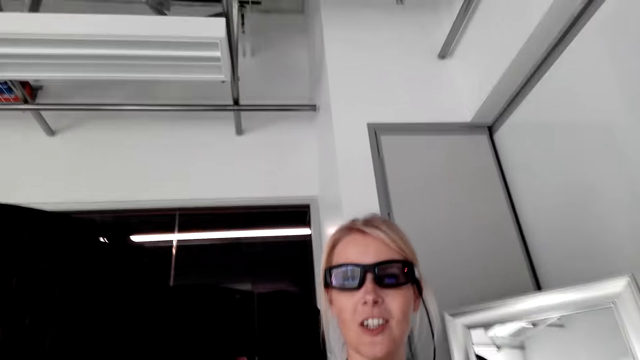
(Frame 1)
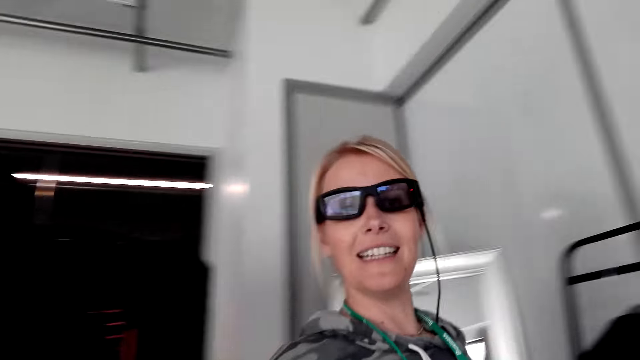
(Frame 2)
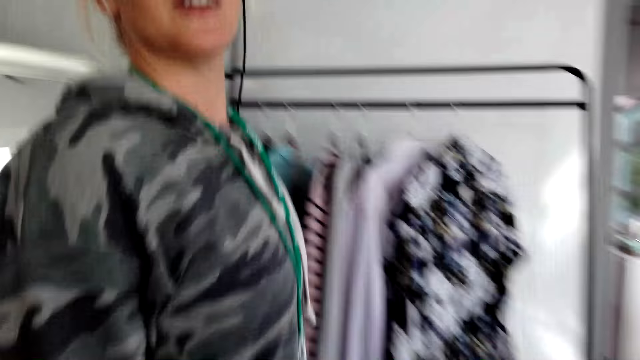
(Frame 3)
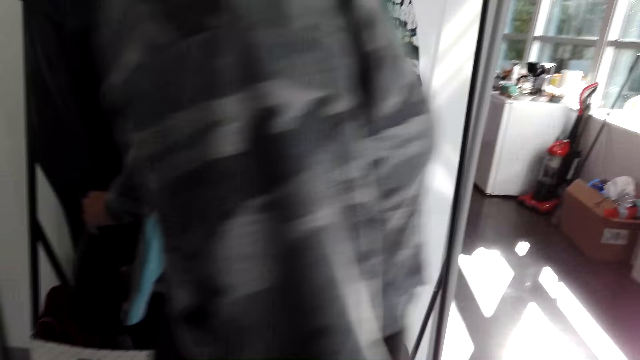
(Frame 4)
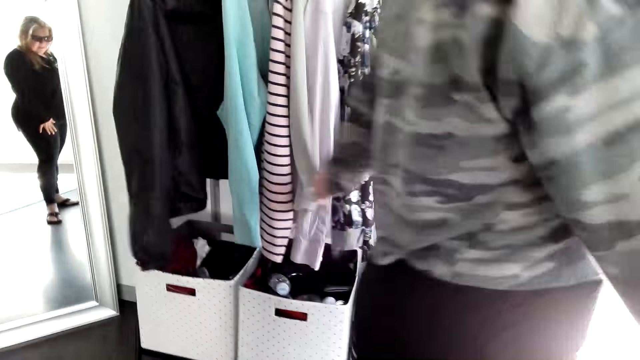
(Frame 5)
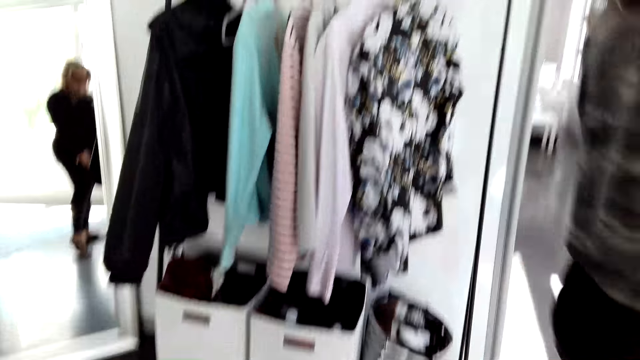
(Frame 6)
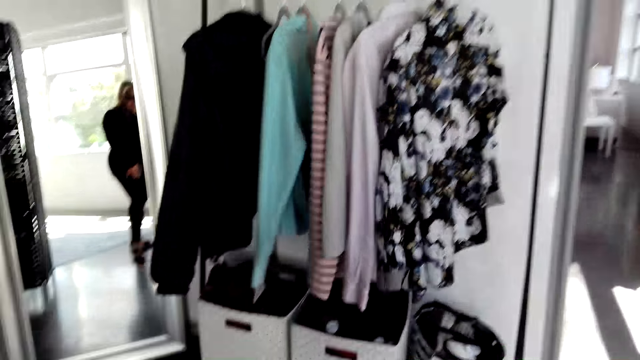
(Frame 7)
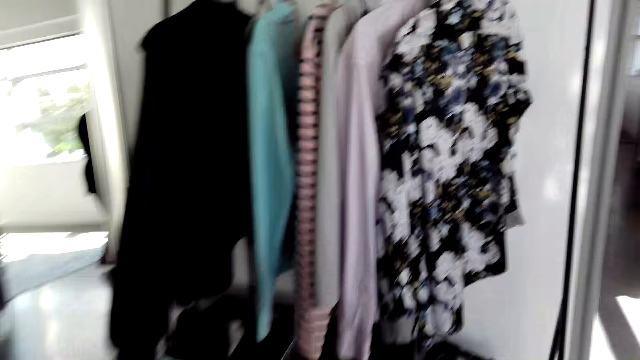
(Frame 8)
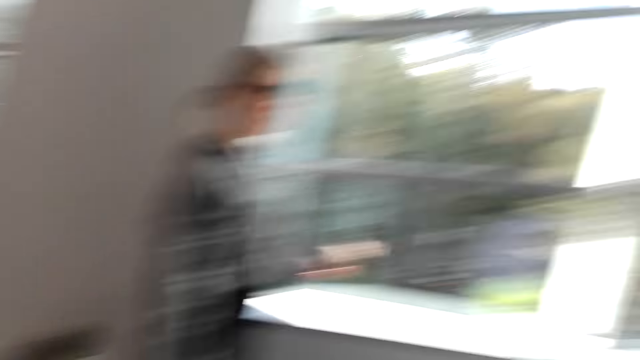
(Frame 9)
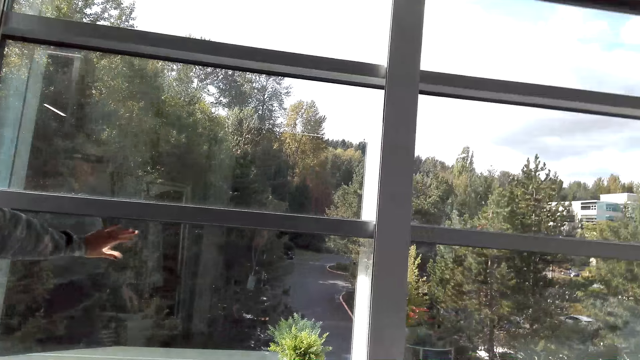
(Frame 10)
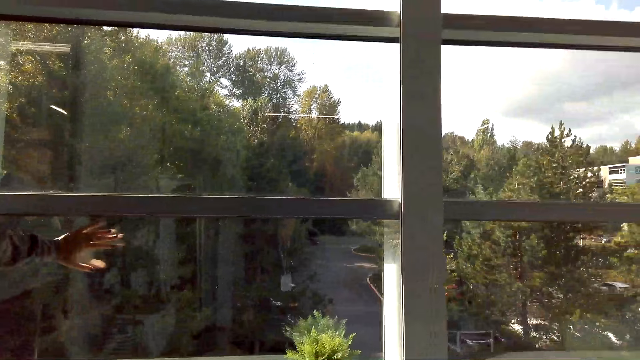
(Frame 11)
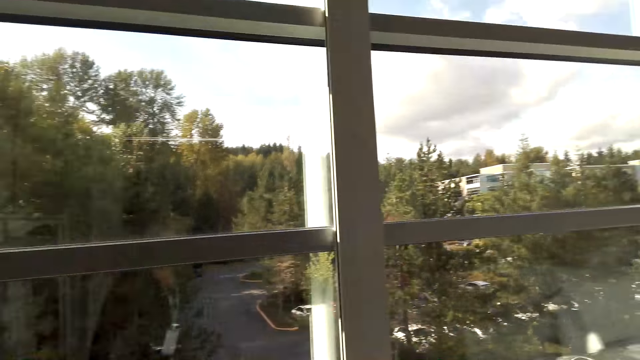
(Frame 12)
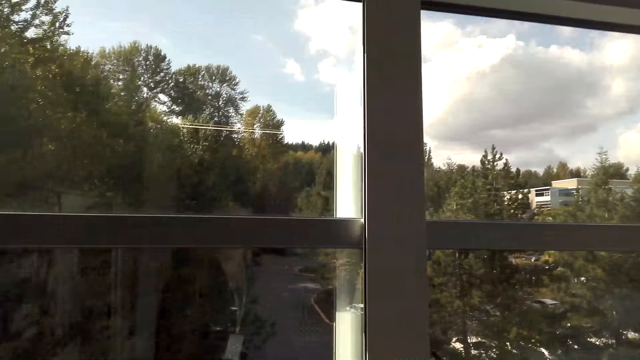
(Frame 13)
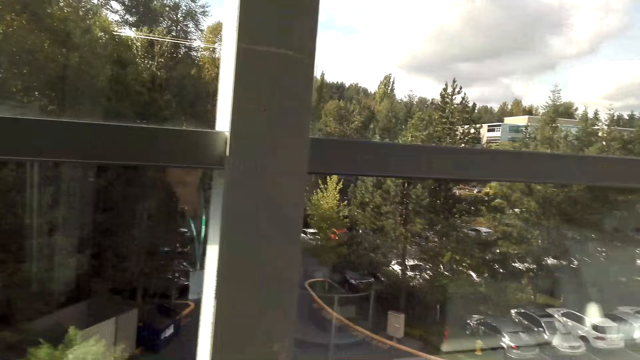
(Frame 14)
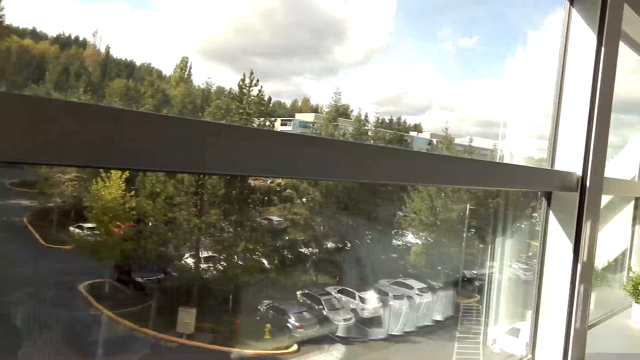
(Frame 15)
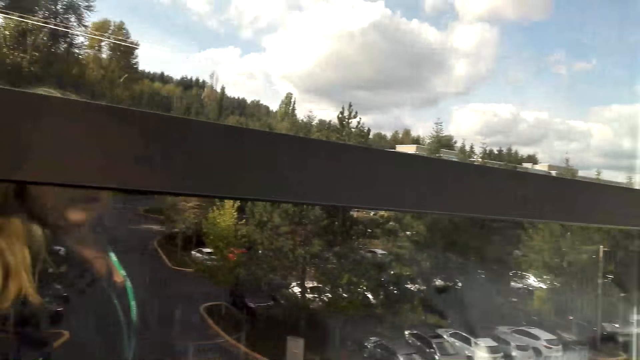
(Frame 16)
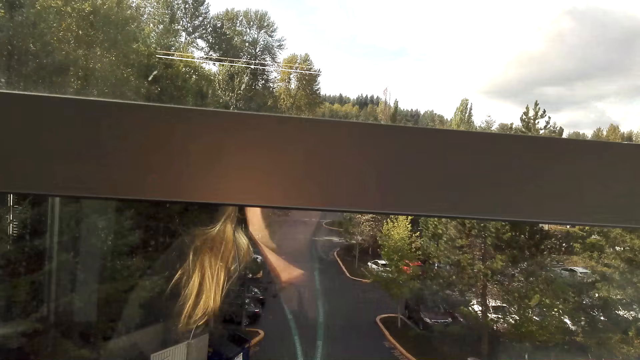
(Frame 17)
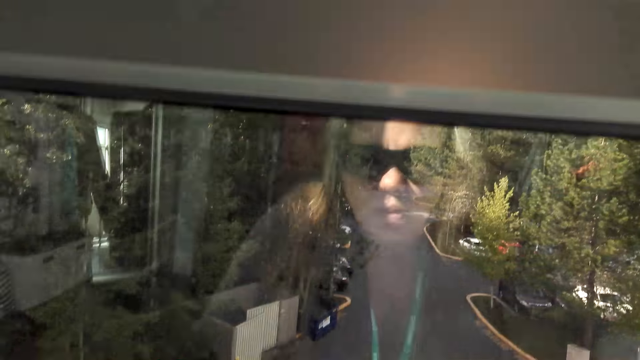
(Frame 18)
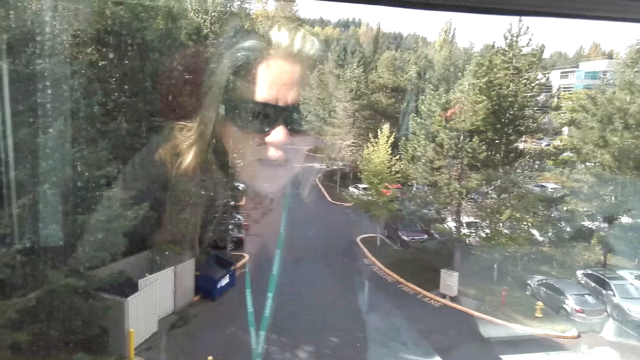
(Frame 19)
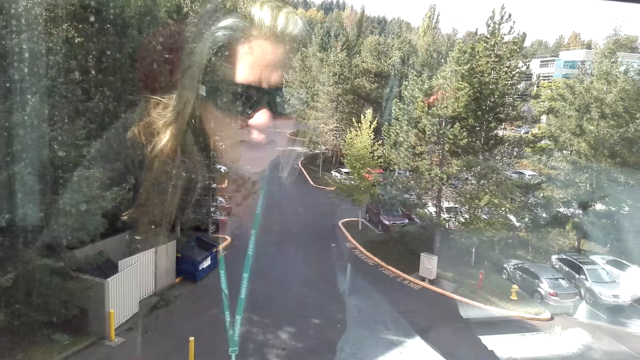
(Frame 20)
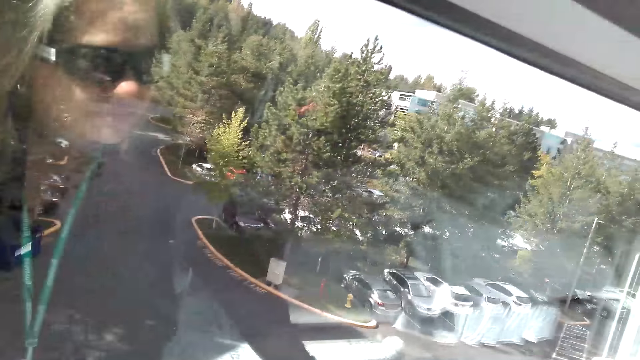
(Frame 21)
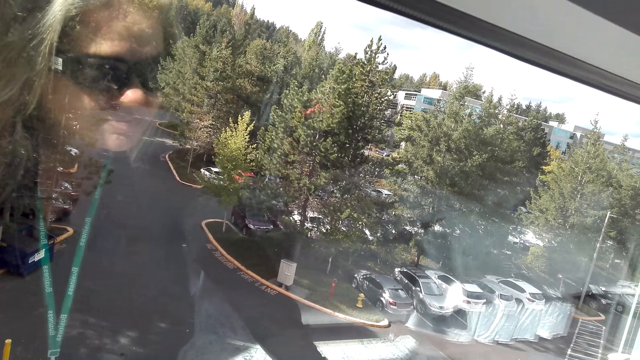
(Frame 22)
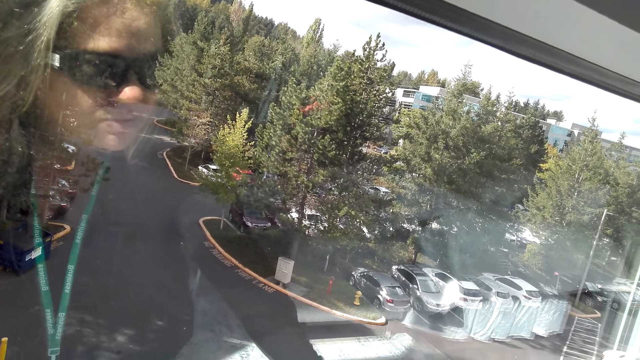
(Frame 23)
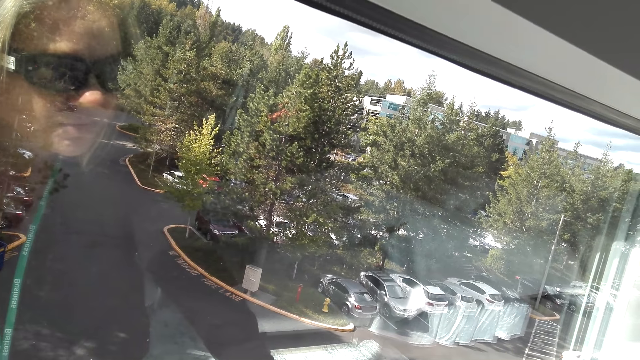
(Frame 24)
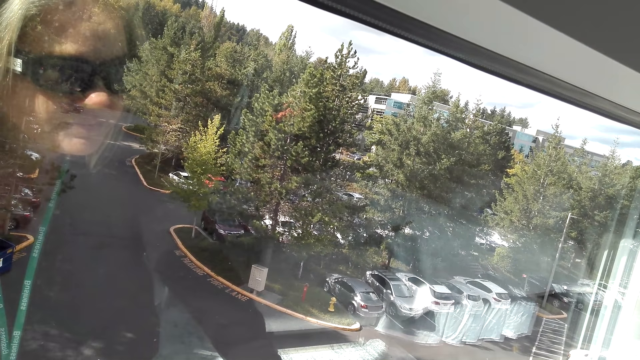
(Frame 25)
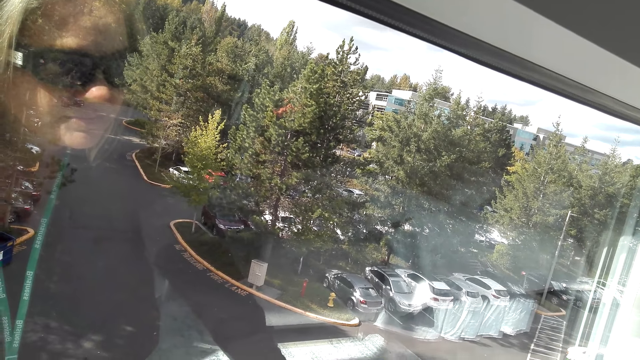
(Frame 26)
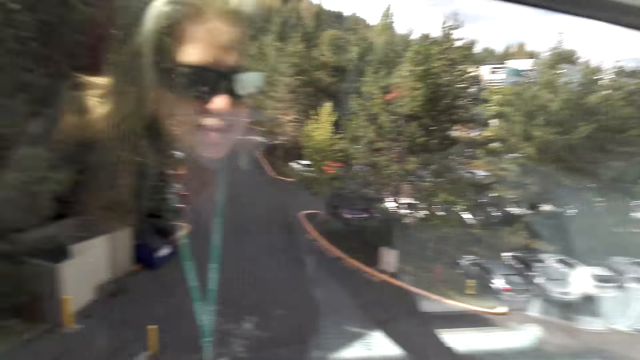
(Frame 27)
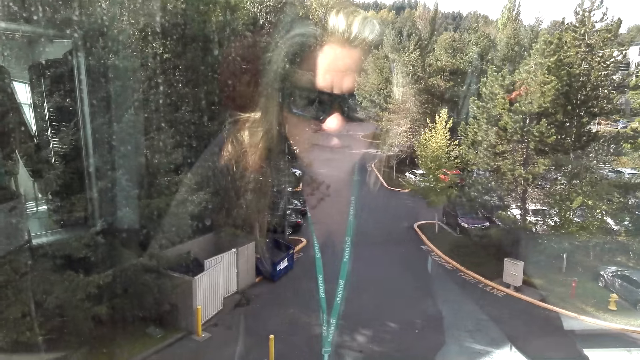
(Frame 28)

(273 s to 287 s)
A person talks holding a cloth from the hanger holder. The person moves around. The camera wearer talks. The person talks. The camera wearer looks through the window. They talk.

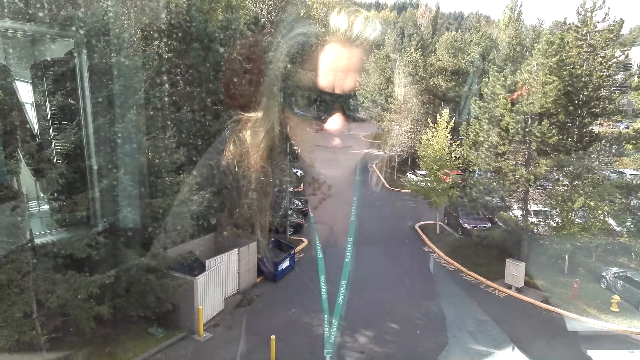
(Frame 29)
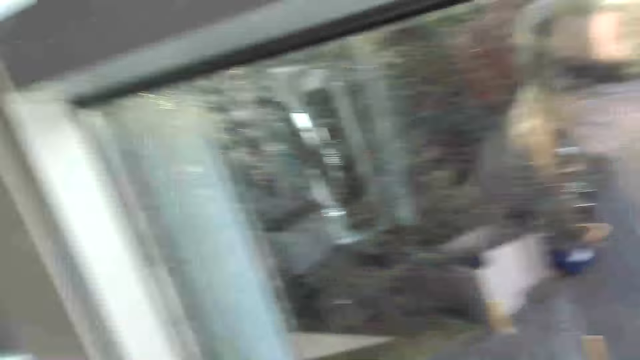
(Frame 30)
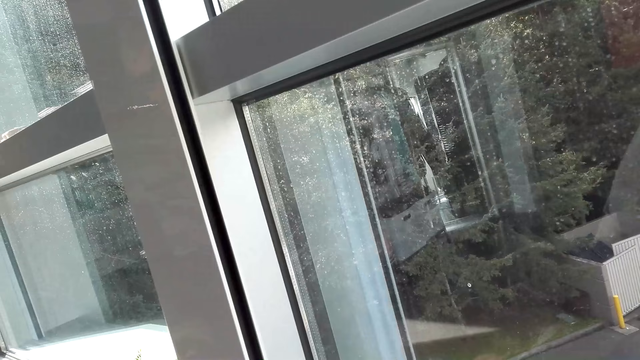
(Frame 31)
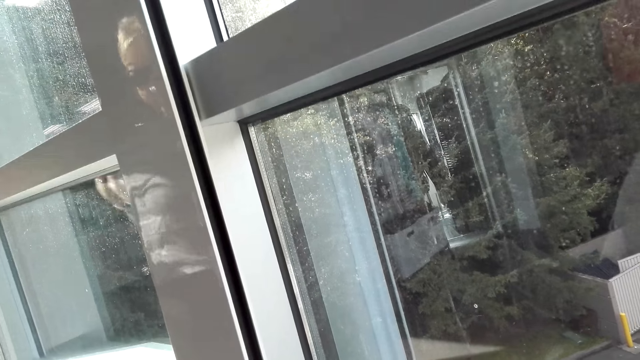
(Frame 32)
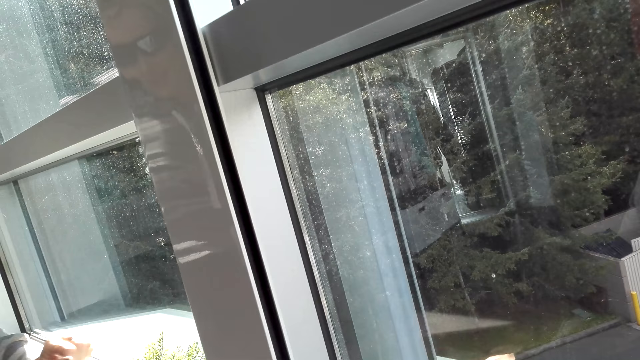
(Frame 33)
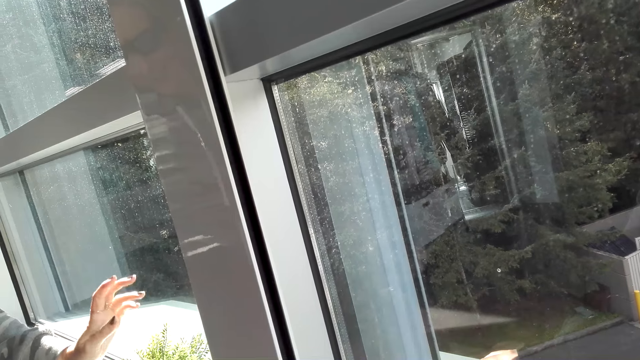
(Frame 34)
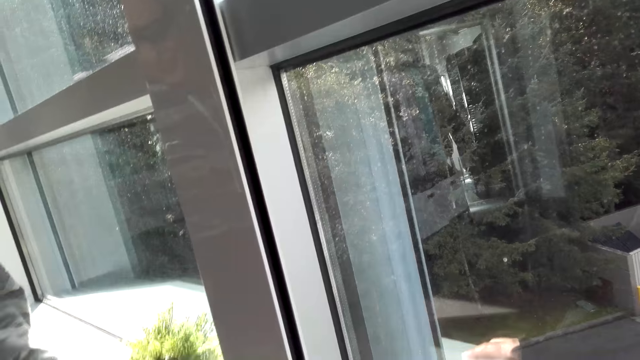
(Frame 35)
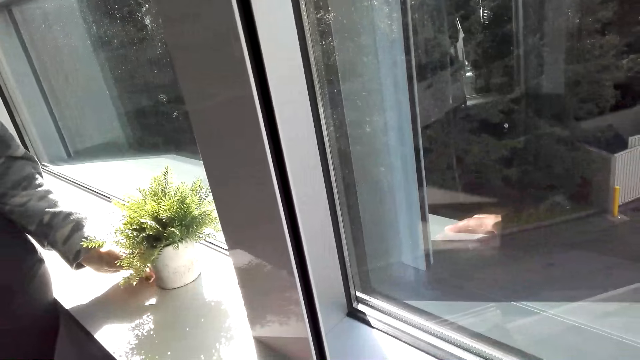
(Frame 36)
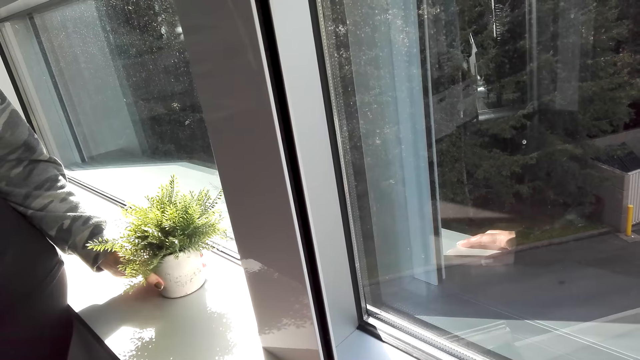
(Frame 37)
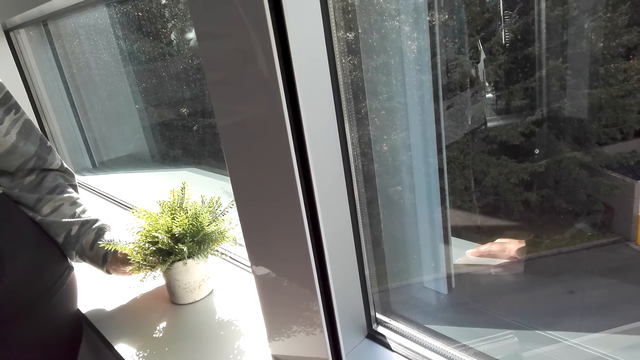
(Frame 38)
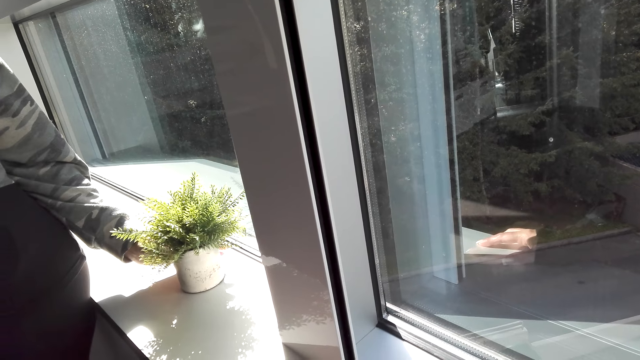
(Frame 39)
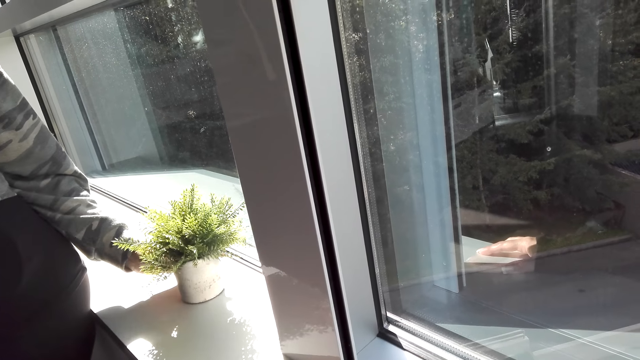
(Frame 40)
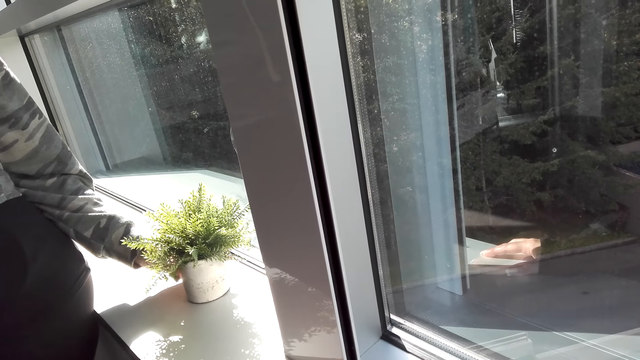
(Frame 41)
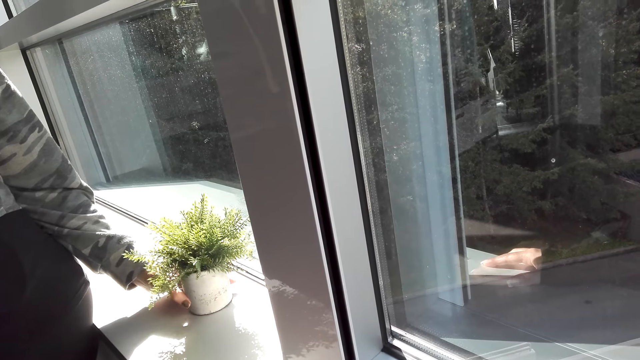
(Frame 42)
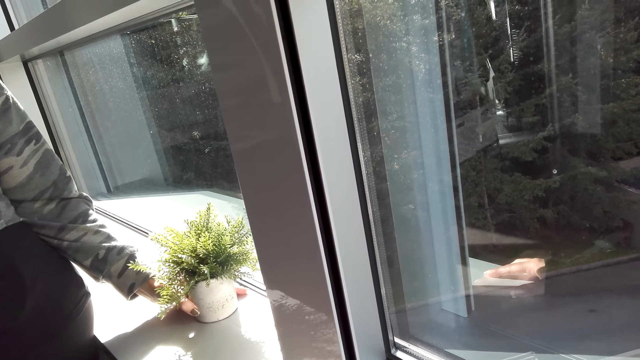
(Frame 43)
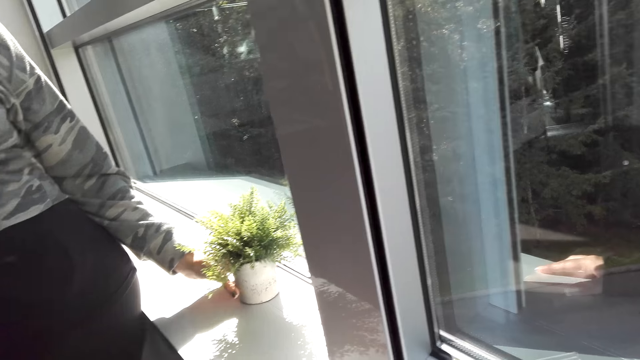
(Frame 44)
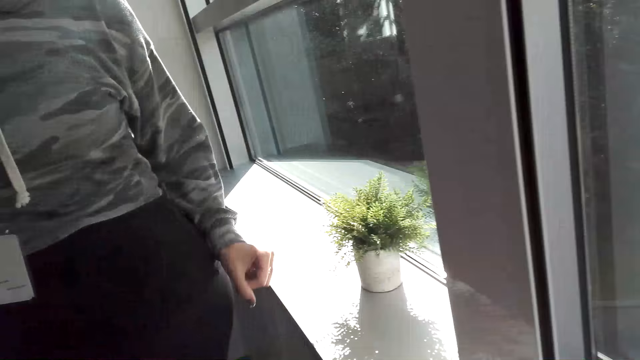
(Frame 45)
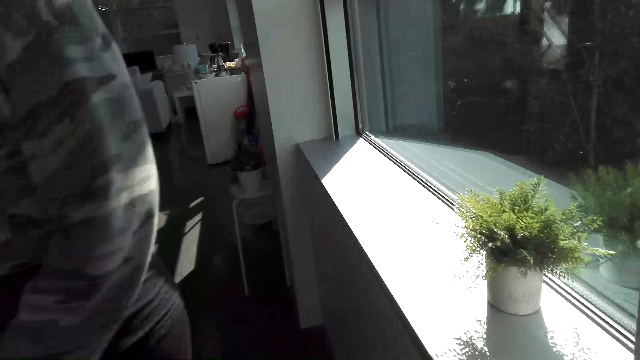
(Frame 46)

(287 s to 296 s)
A person holds a flower vase.
